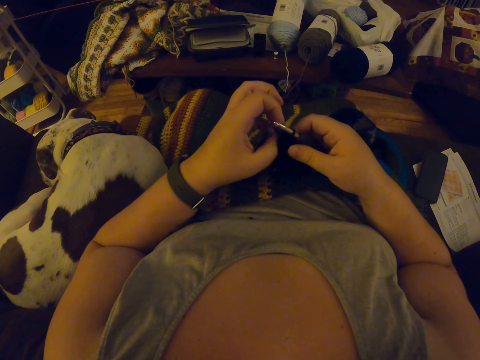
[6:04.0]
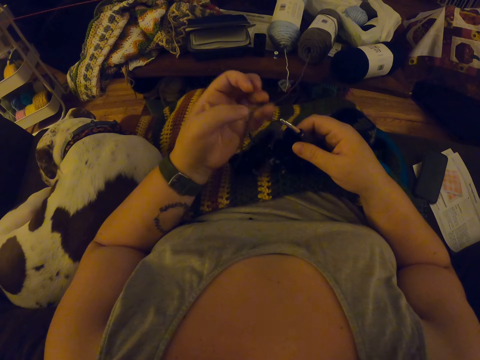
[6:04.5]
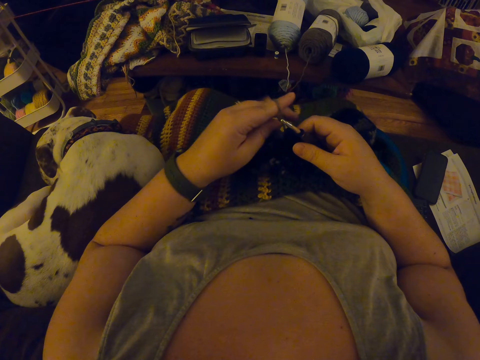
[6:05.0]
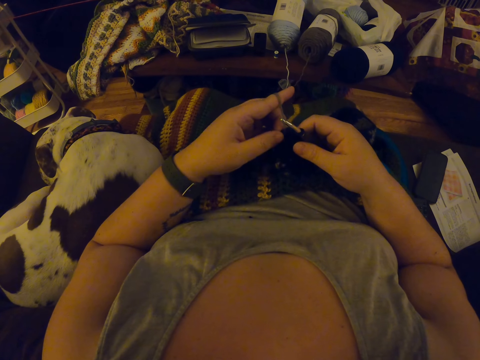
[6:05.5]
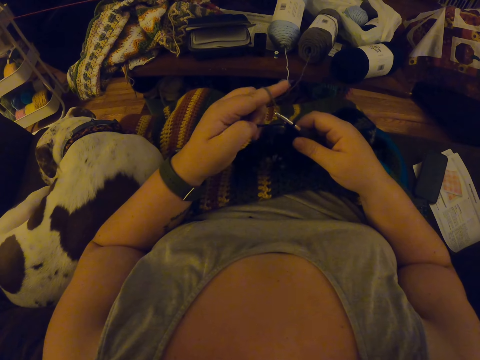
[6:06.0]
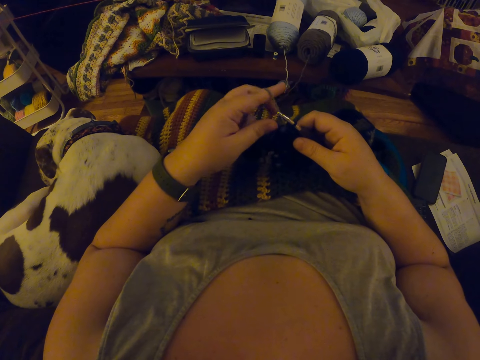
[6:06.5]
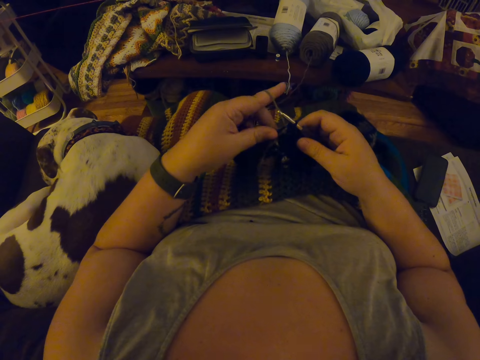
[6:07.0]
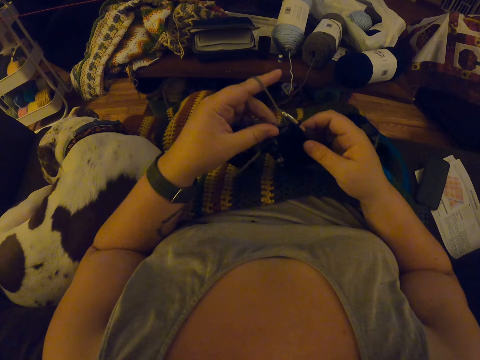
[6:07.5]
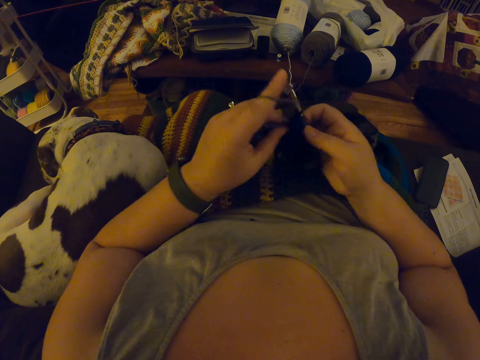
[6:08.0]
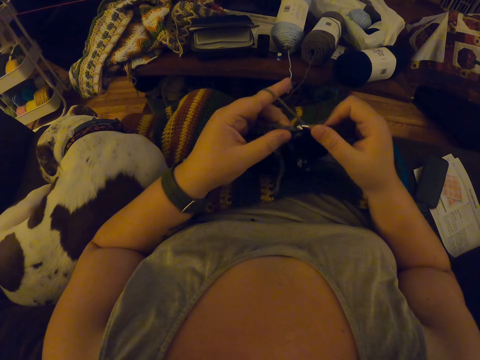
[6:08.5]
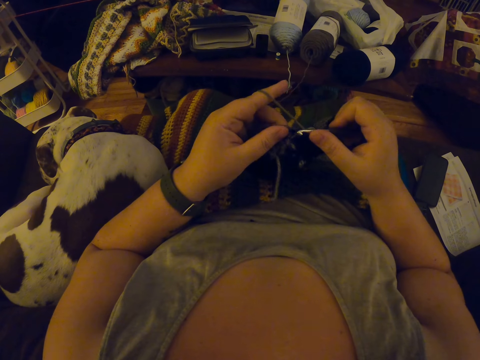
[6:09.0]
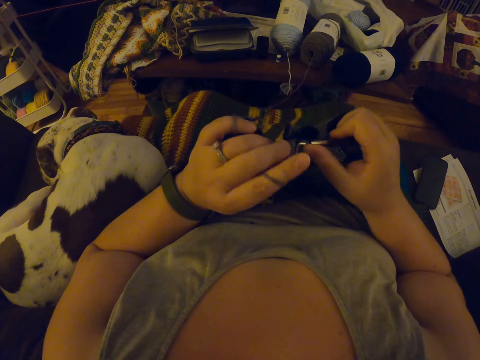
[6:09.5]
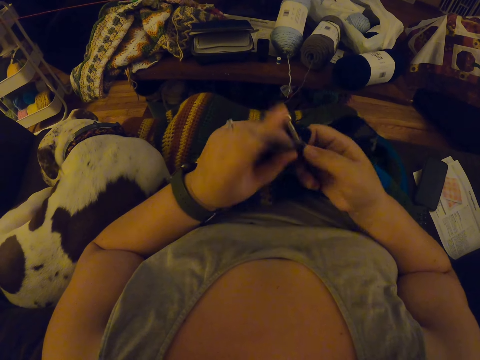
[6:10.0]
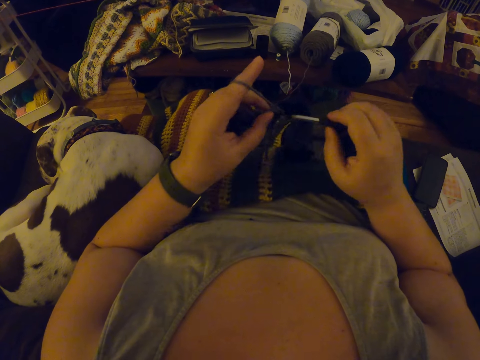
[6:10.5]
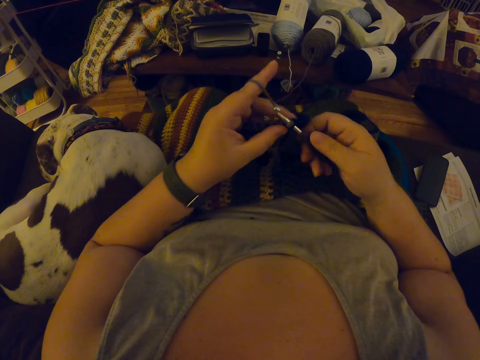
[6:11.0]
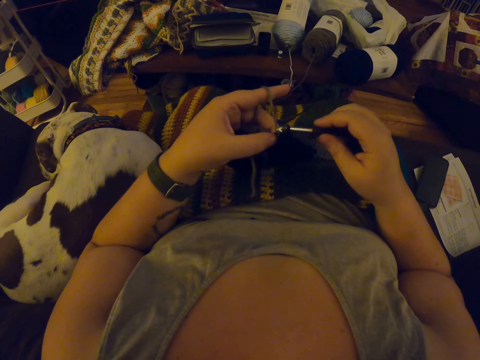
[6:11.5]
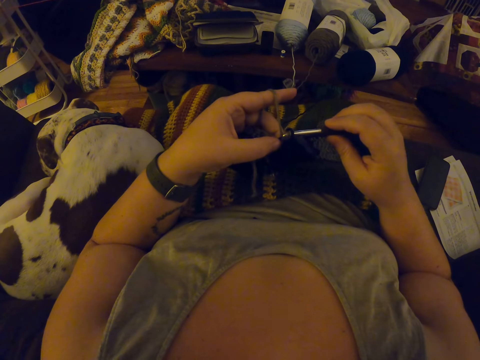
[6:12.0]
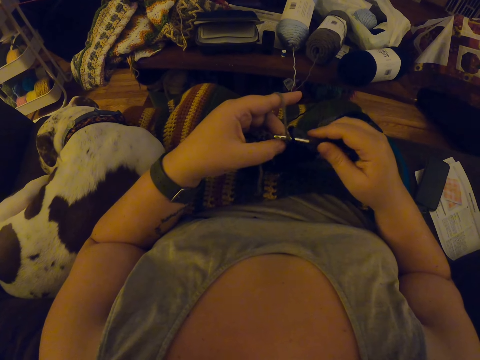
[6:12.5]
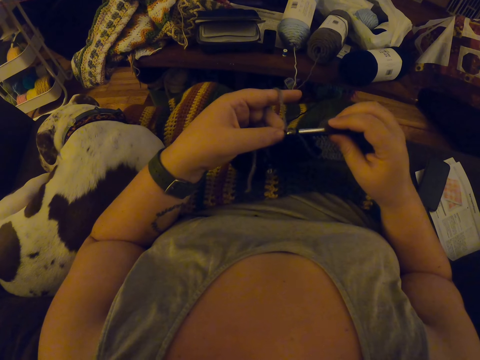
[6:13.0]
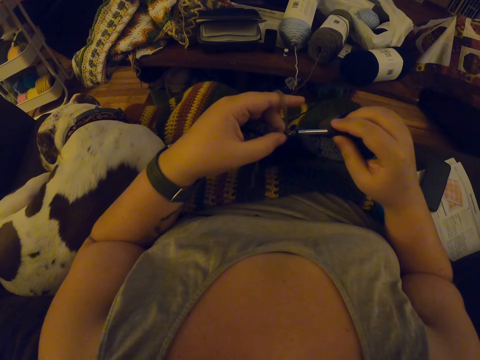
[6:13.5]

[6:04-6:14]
The camera wearer hangs the grey yarn on her left index finger. She crochets the grey yarn with the crochet hook.

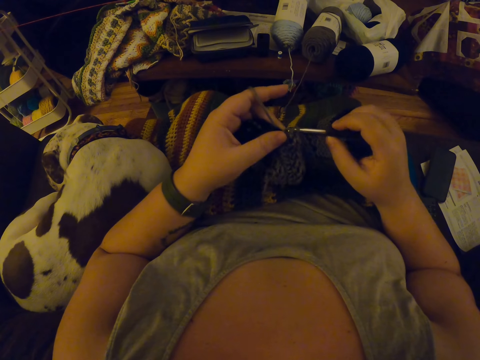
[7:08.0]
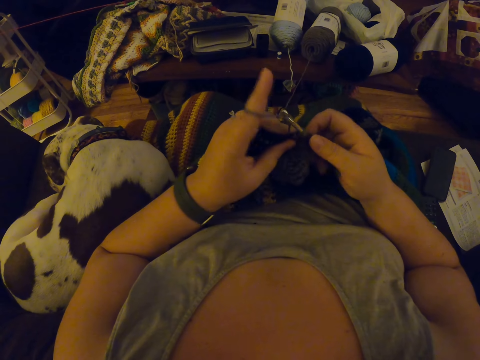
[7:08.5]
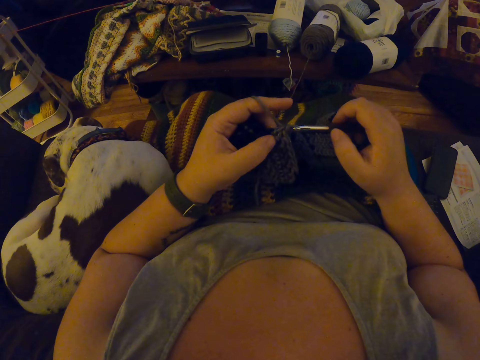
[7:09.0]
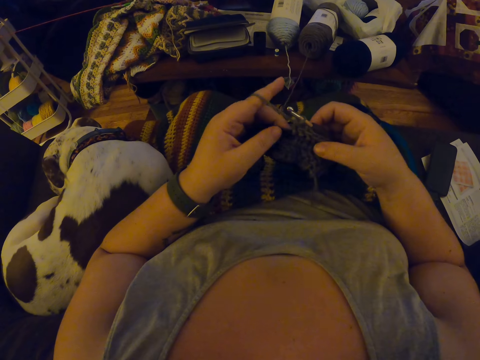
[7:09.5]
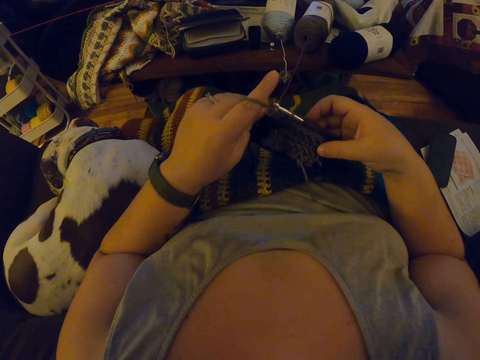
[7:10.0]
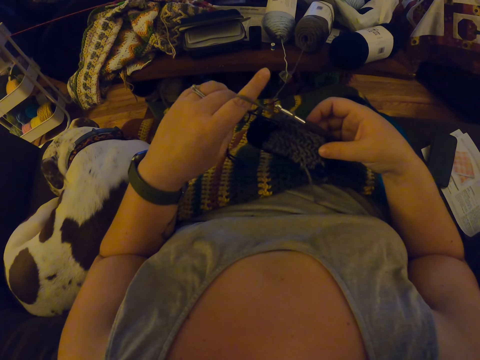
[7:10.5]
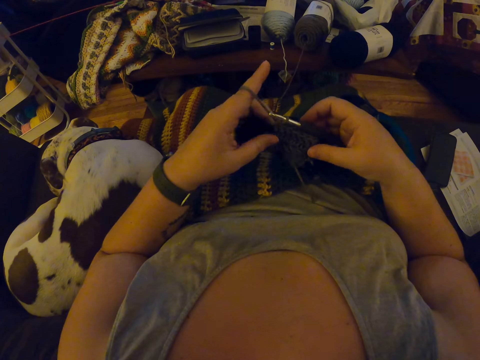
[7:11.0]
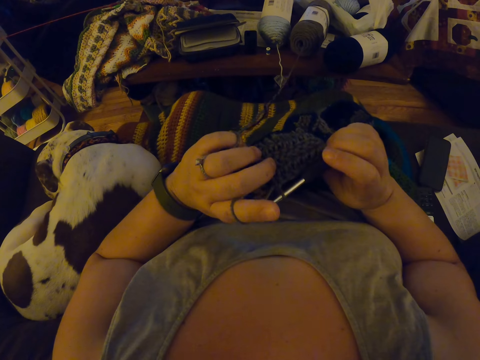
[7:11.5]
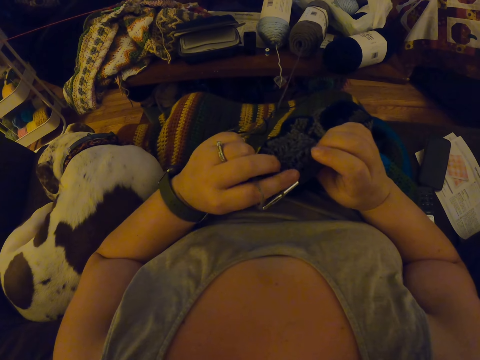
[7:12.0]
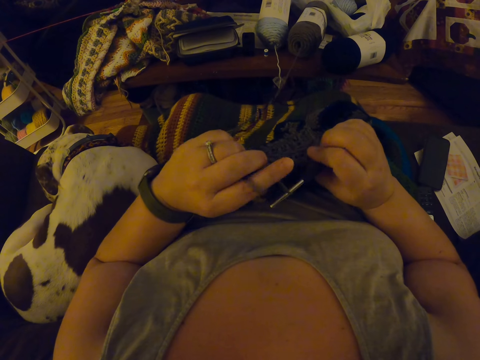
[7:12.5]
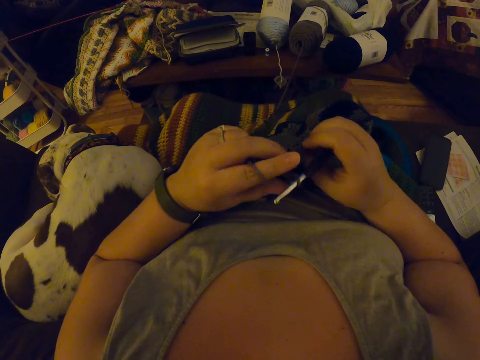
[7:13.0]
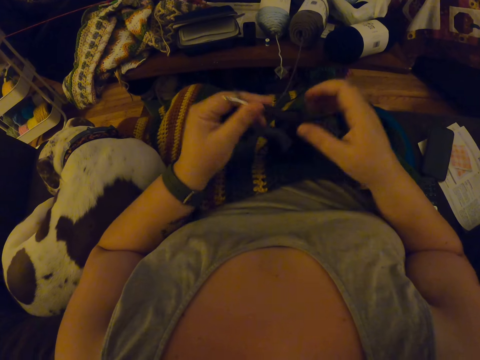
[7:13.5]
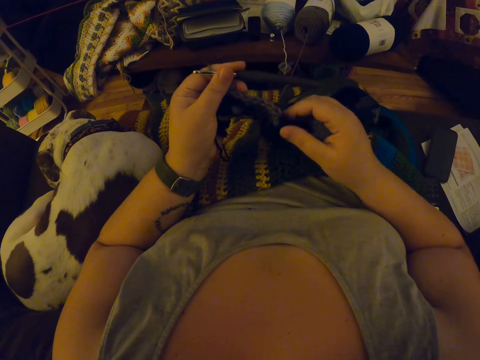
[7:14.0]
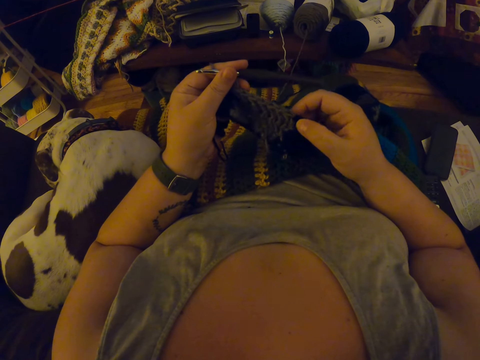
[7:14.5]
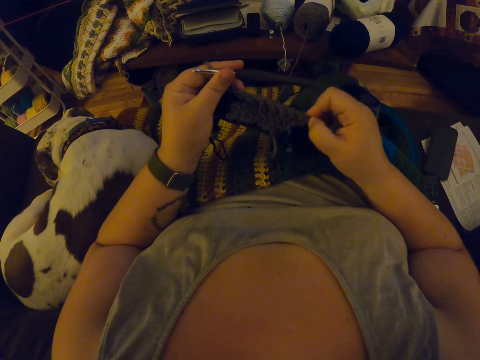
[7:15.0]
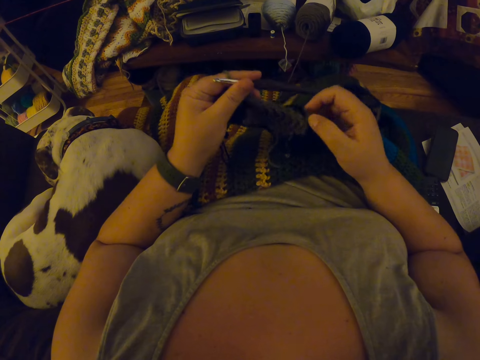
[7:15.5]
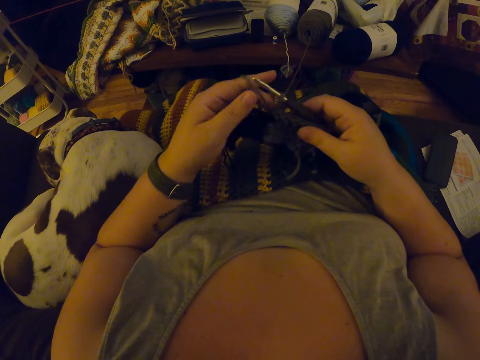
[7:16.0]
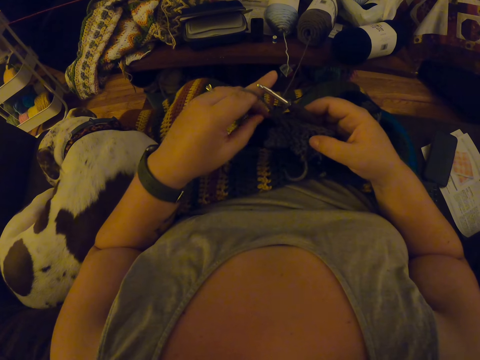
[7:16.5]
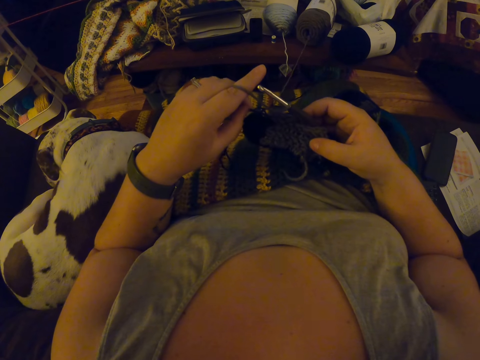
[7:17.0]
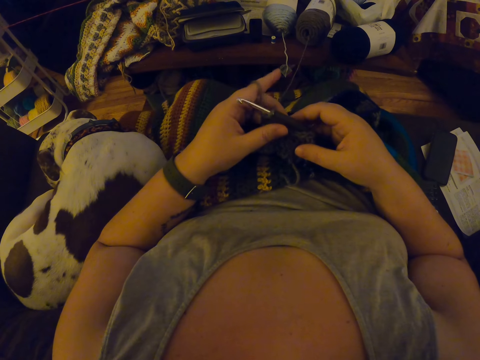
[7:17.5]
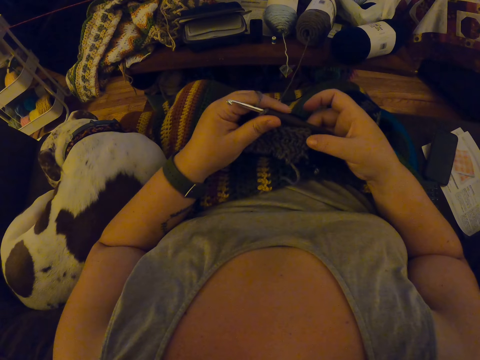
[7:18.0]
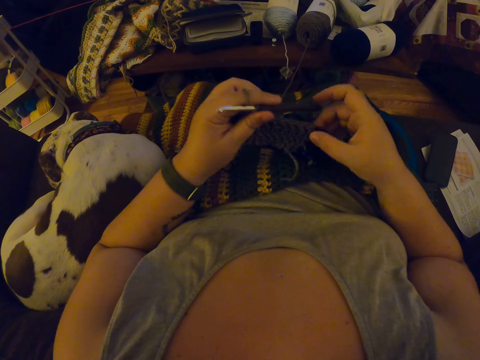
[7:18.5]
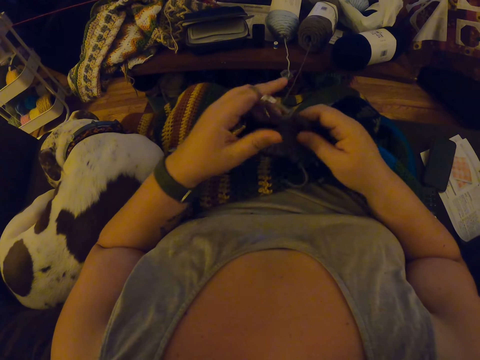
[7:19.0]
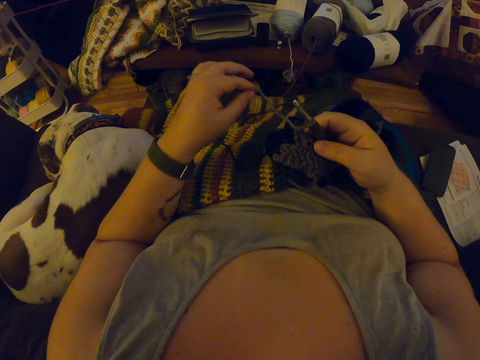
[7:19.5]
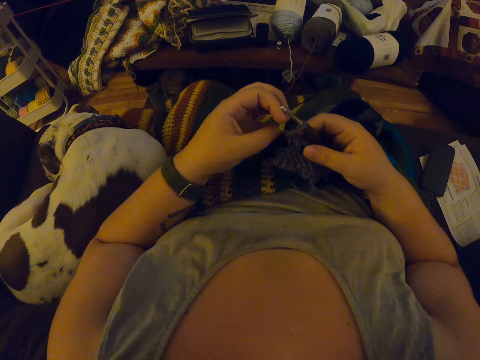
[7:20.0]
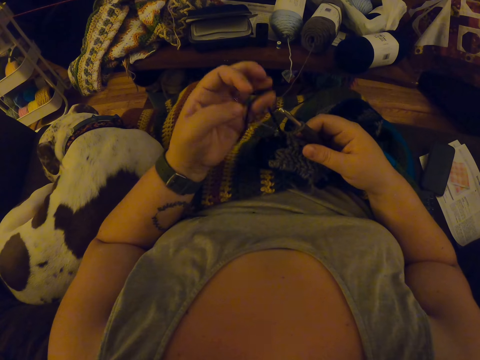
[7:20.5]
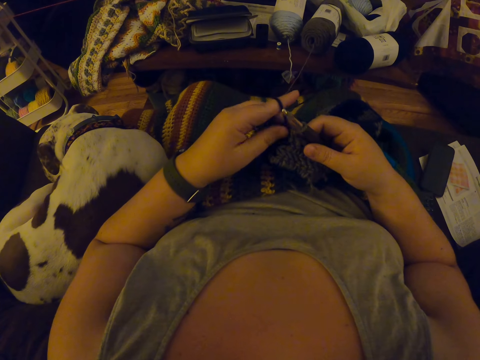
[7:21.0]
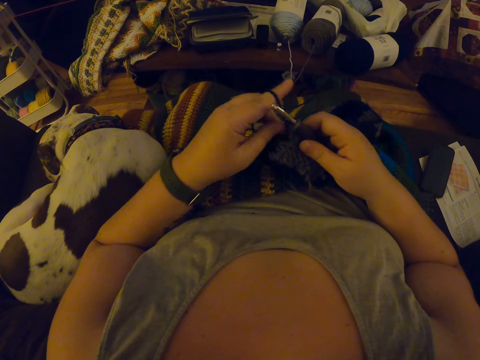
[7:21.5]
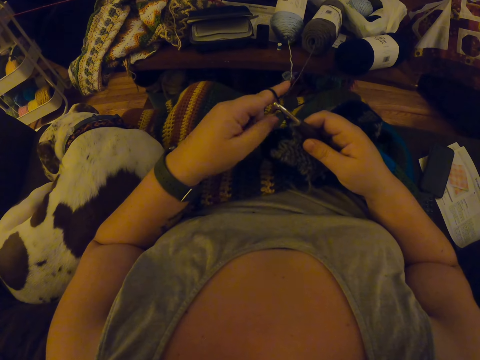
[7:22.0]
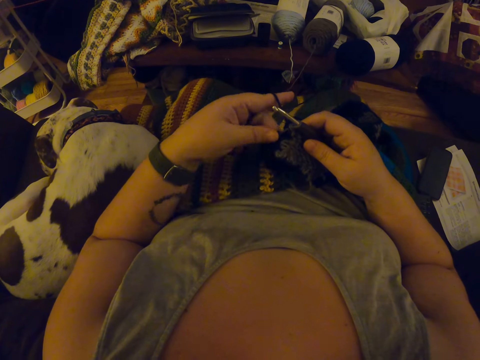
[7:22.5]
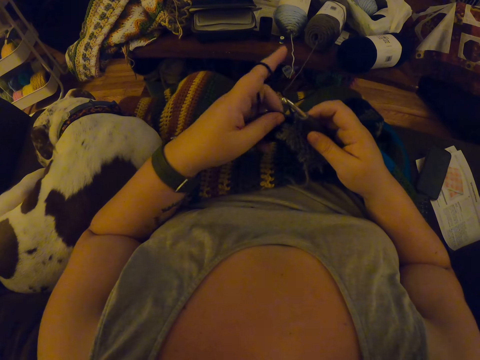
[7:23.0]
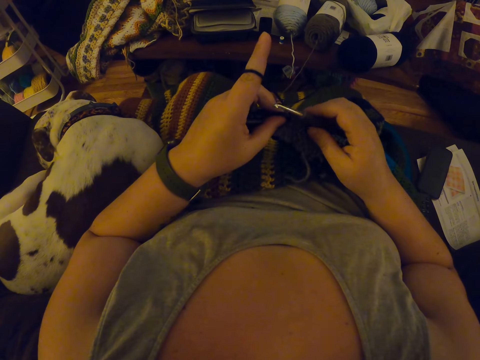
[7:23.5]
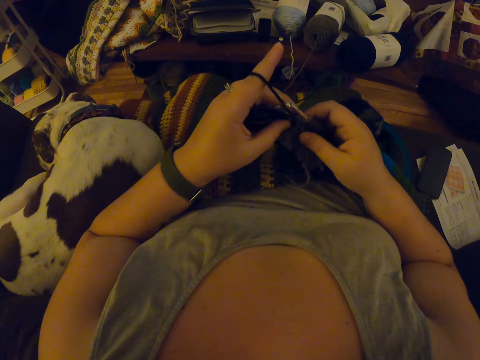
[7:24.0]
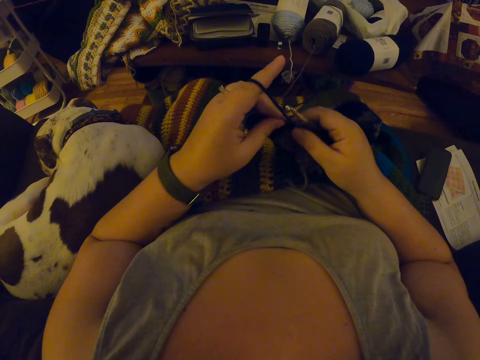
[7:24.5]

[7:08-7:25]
The camera wearer aligns the thread. She examines the crochet in her hands. She turns the fabric. She passes the crochet hook to her left hand. She adjusts the crochet with her right hand. She holds the fabric and stretches the fabric. She passes the crochet hook to her right hand. She stretches the fabric. She passes the crochet hook to her left hand. She stretches the fabric. She passes the crochet hook to her right hand. She unhangs the grey yarn from her left index finger. She picks up the thread. She hangs the black yarn on her left index finger. She aligns the thread.
